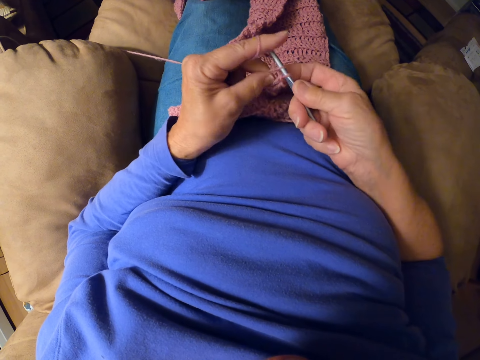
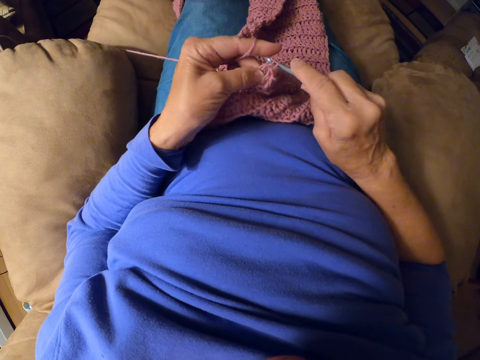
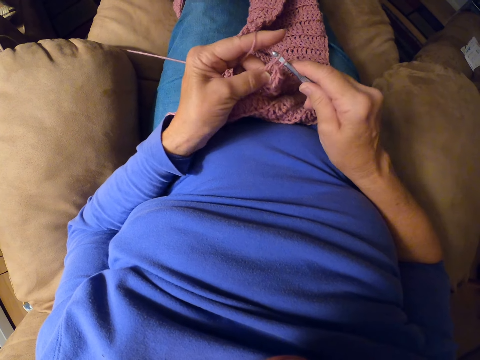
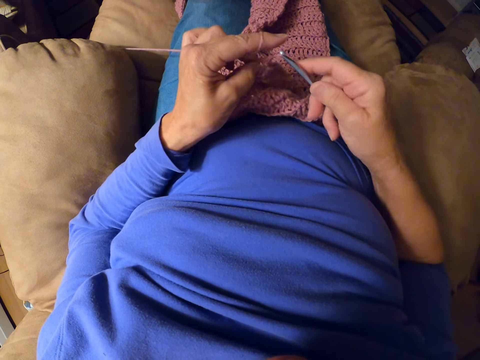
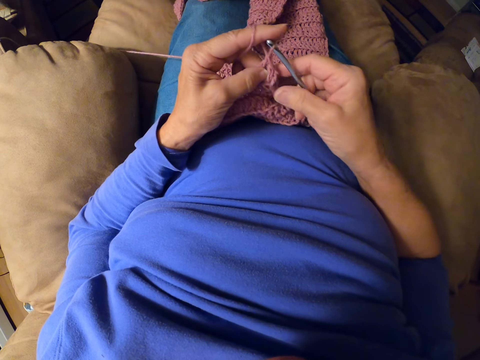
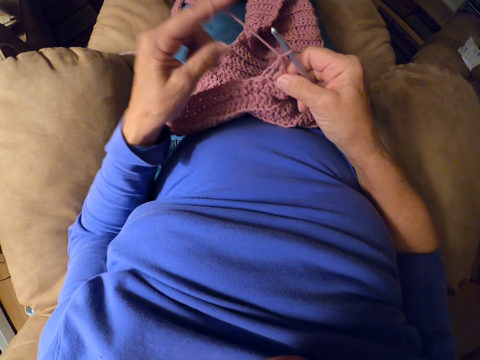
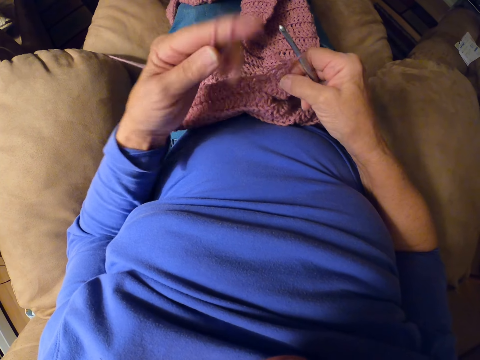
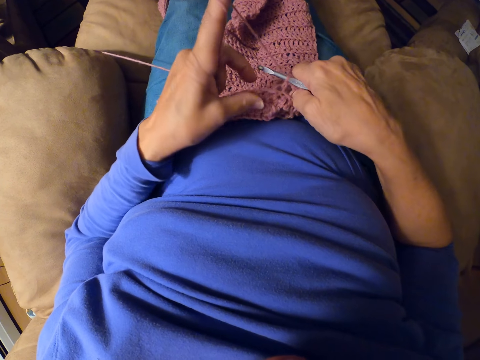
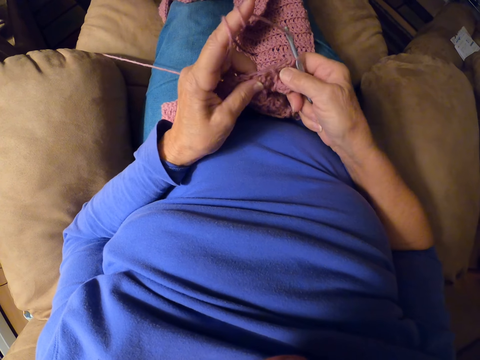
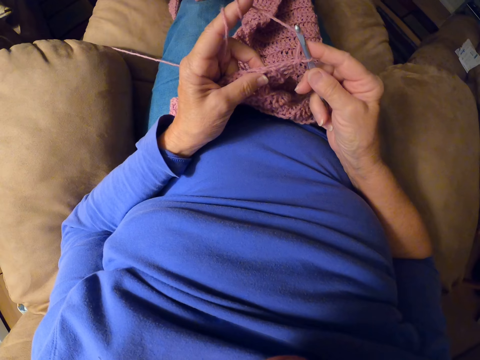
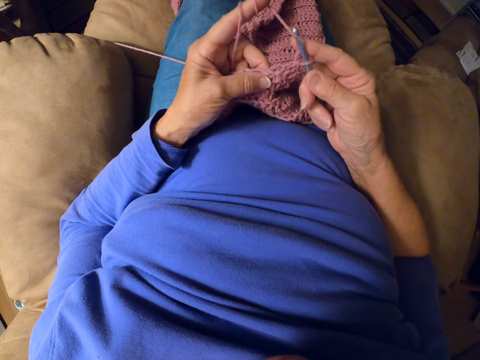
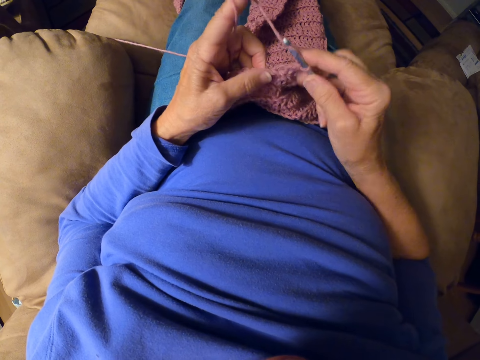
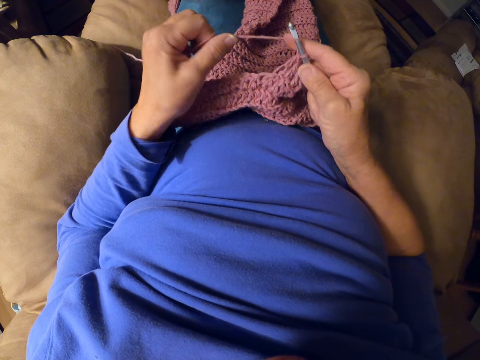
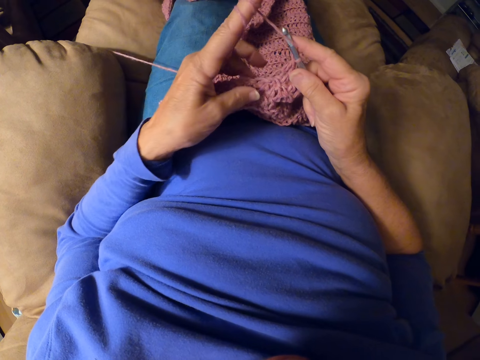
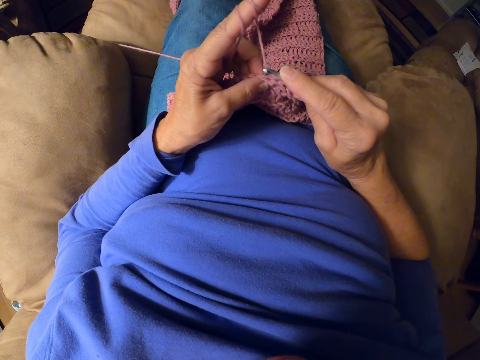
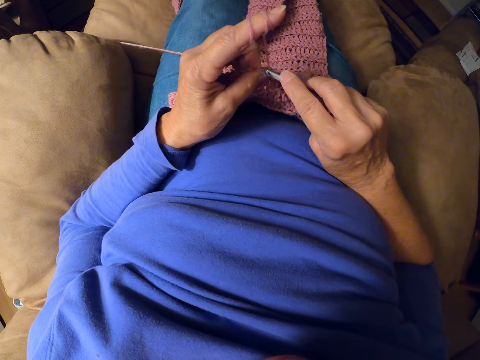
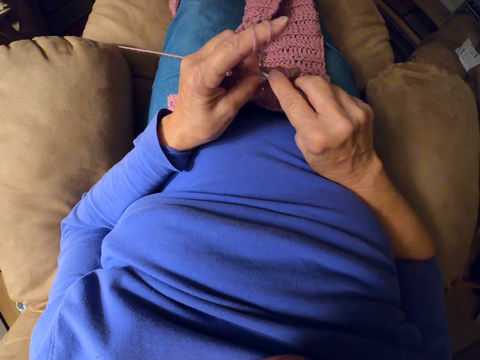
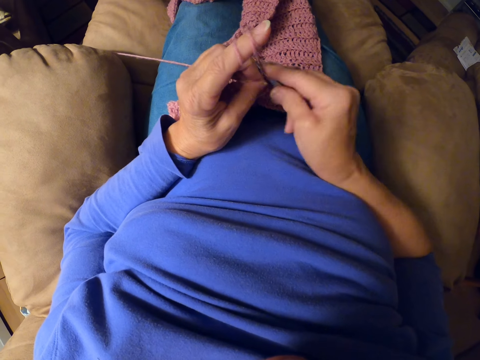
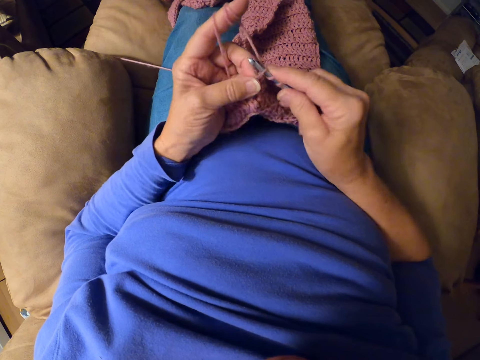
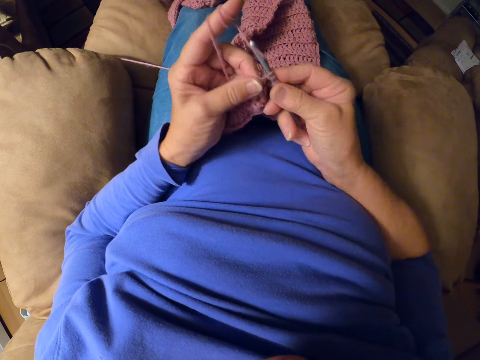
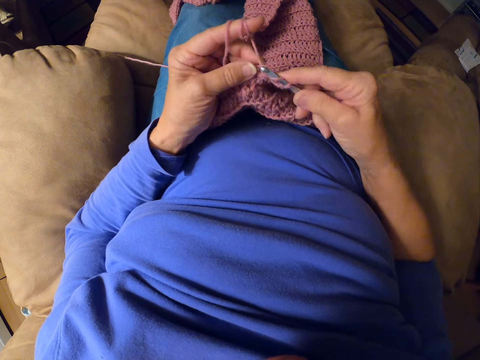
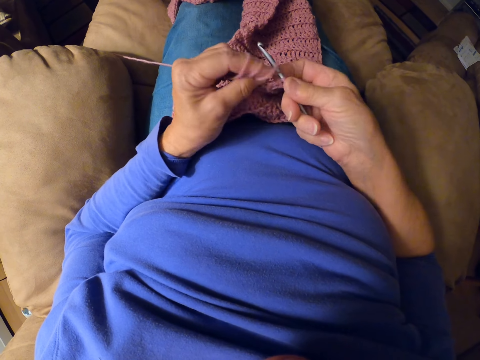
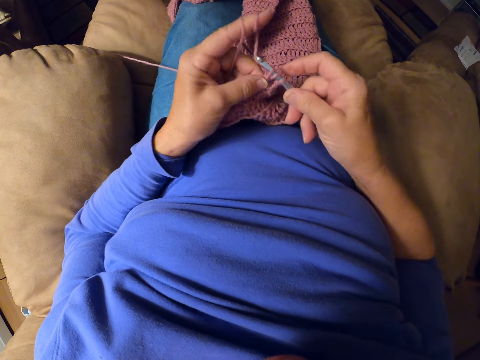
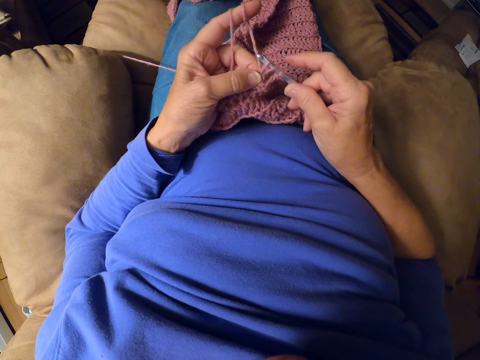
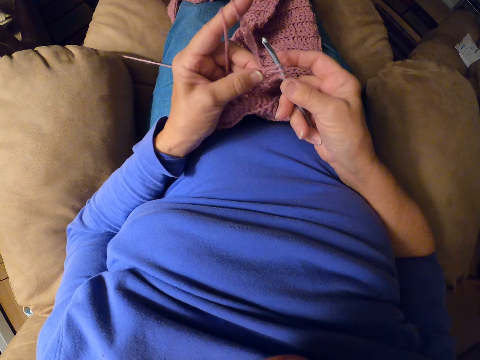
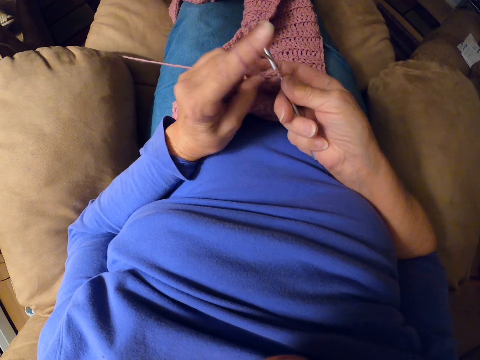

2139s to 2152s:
The camera wearer rolls the yarn around her finger. She crochets with the crochet hook.

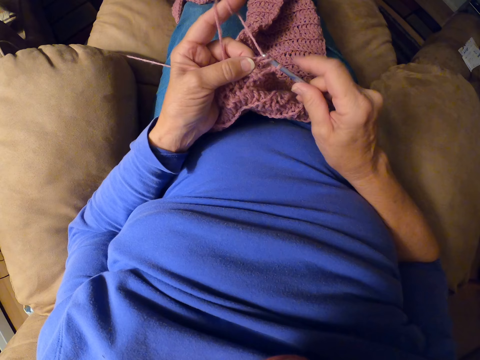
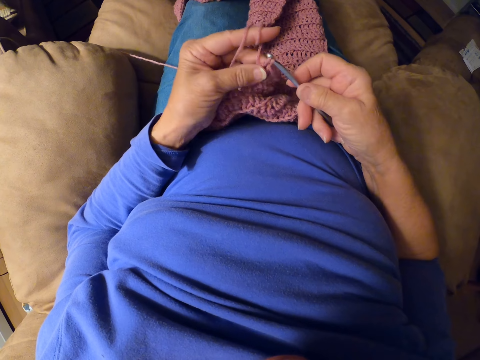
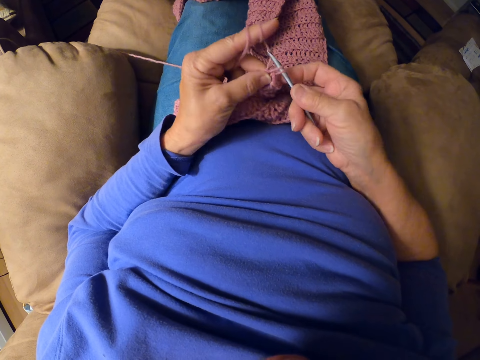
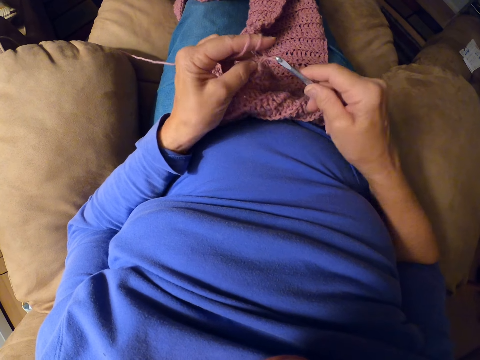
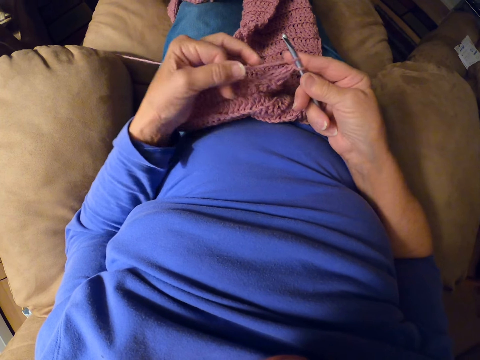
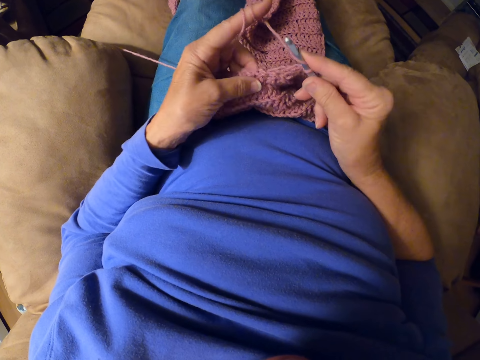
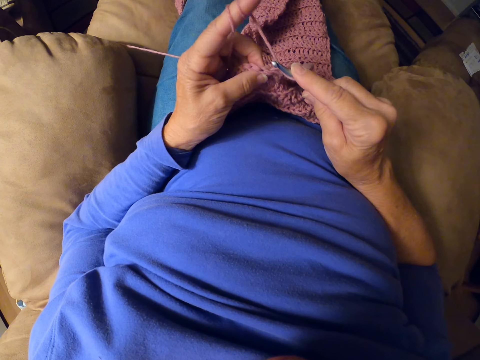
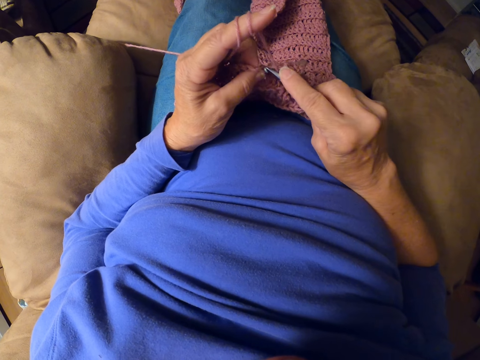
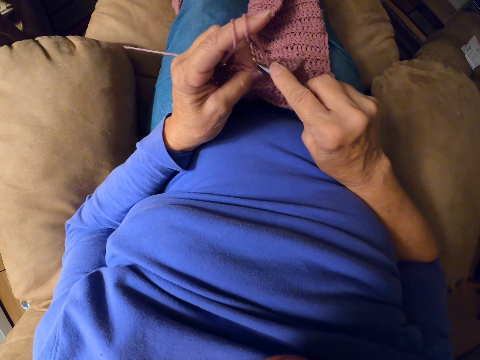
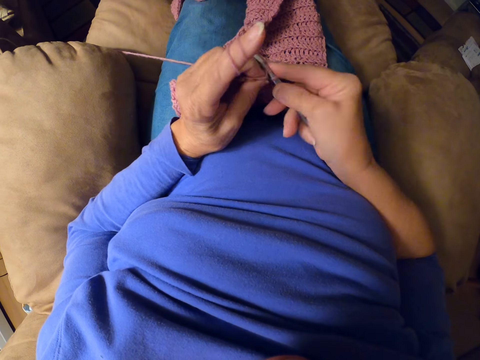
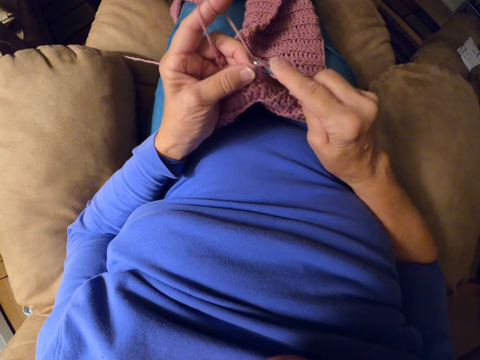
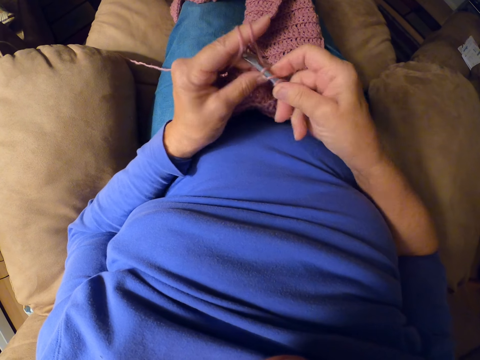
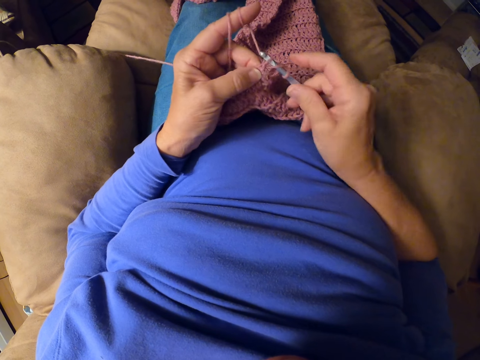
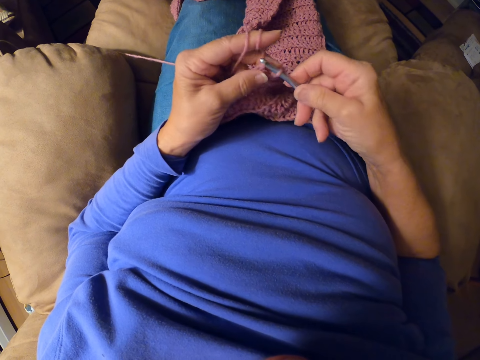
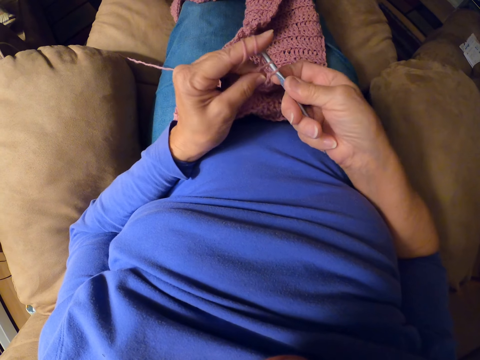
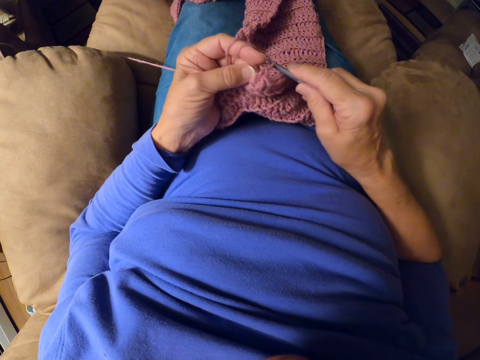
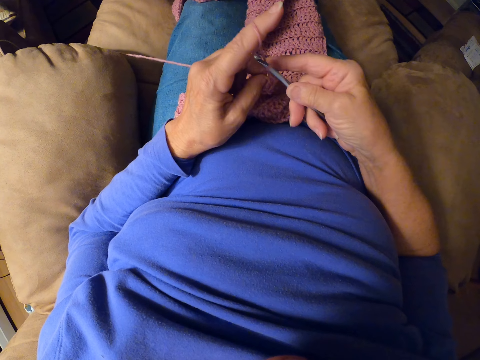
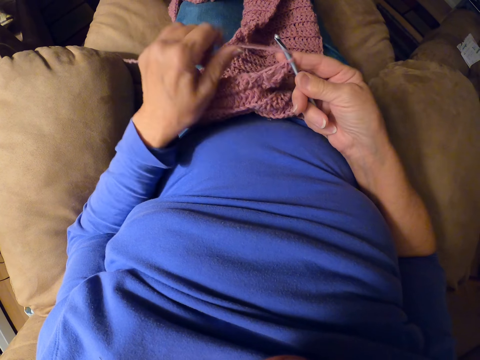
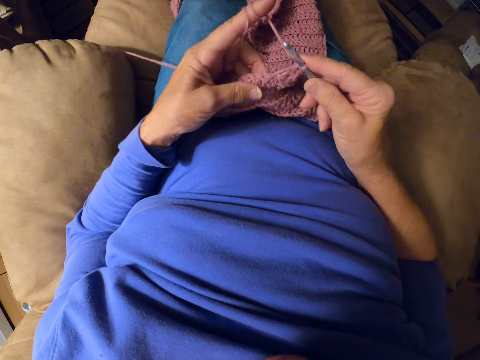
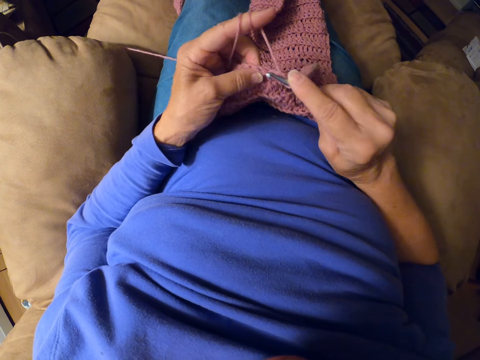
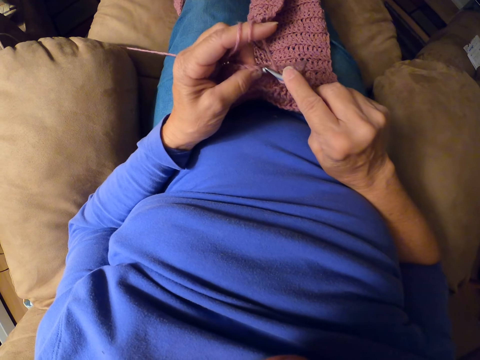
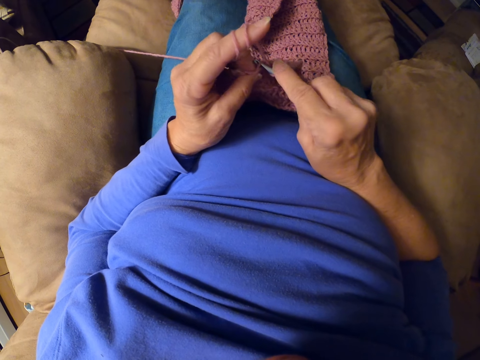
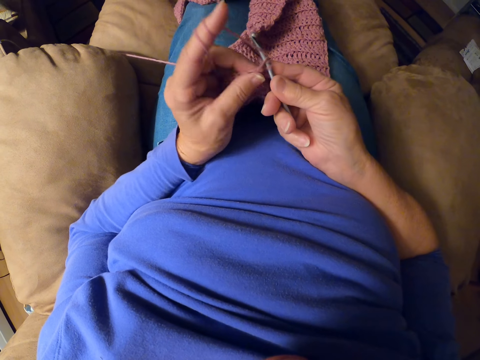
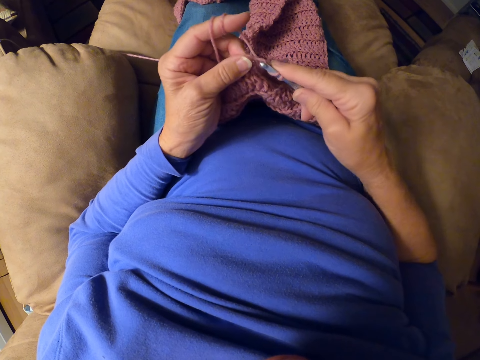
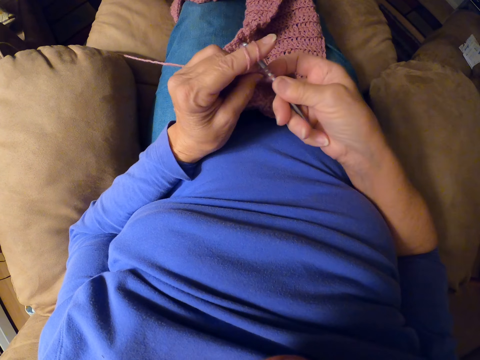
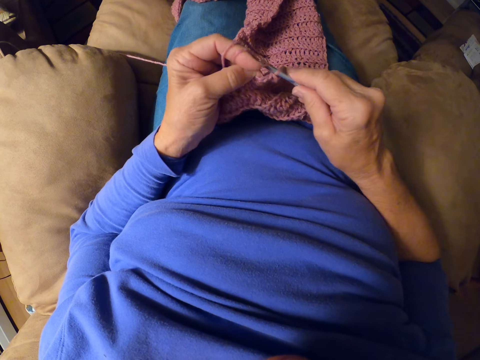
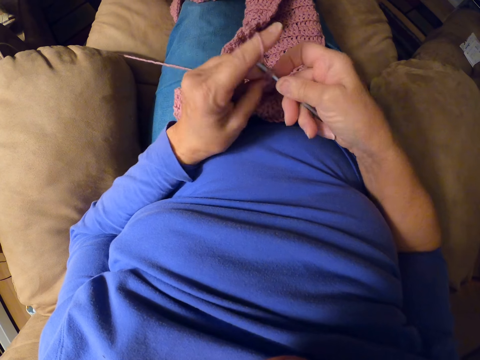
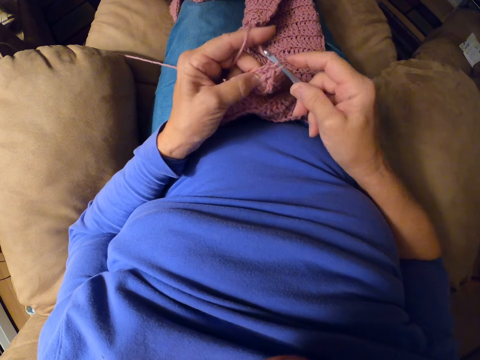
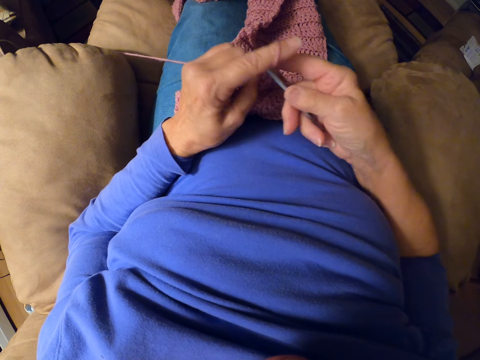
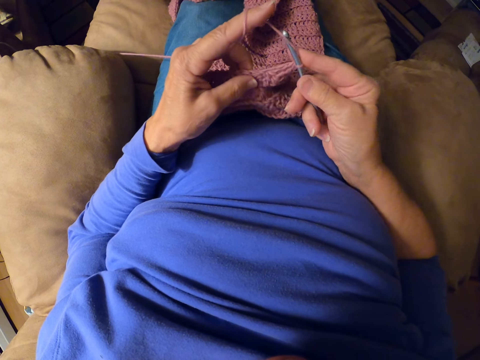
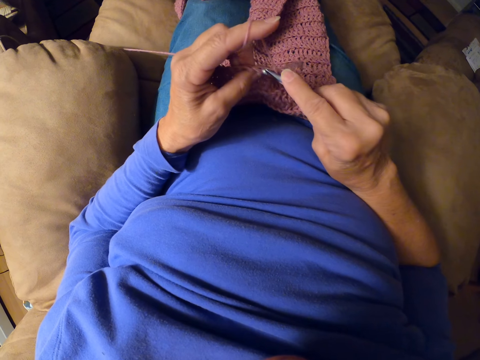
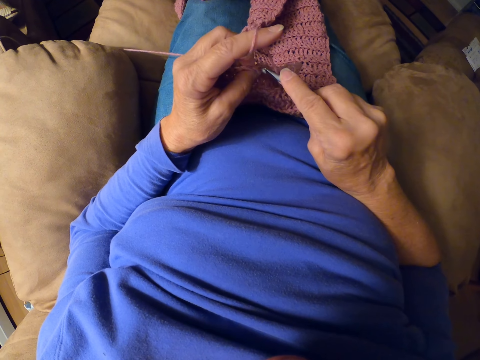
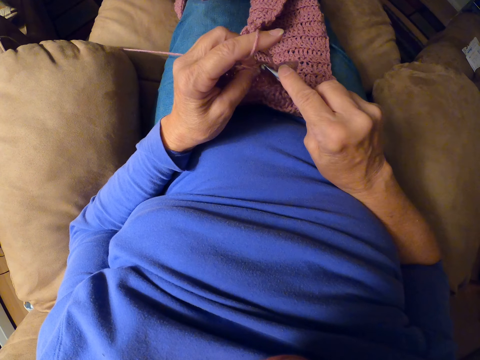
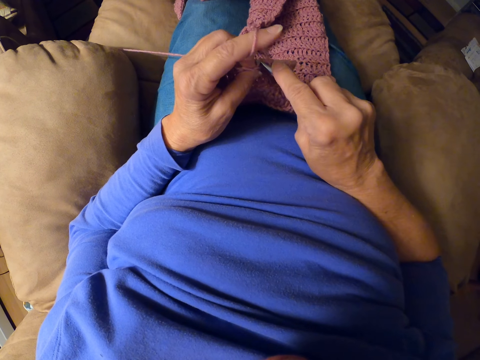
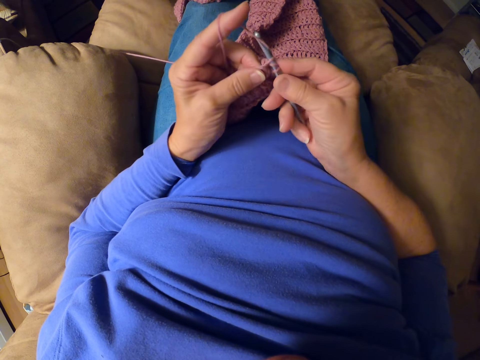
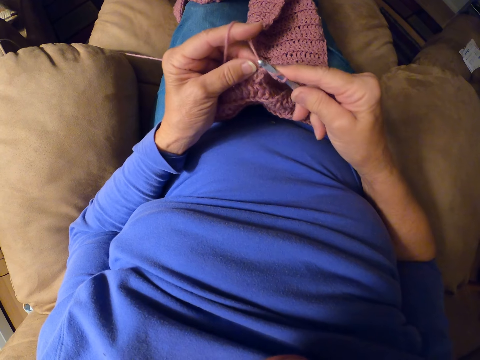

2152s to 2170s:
The camera wearer rolls the yarn around her finger. She crochets with the crochet hook. She rolls the yarn around her finger. She crochets with the crochet hook.
